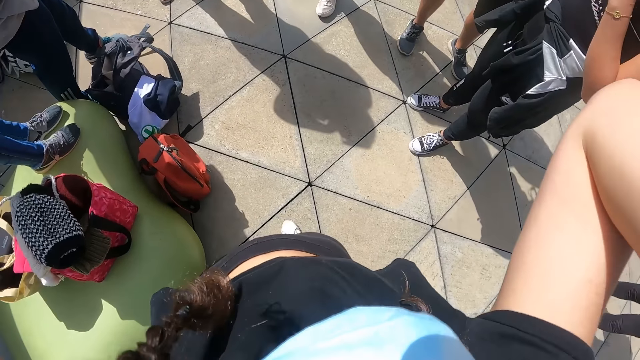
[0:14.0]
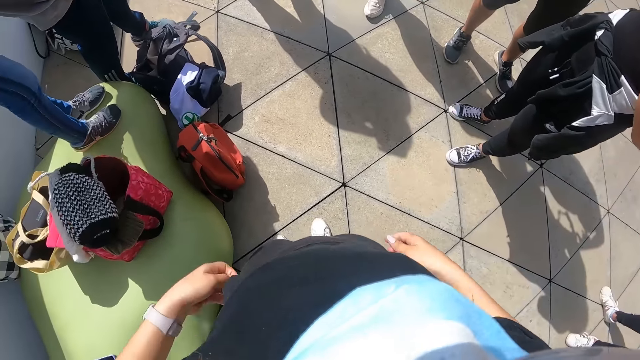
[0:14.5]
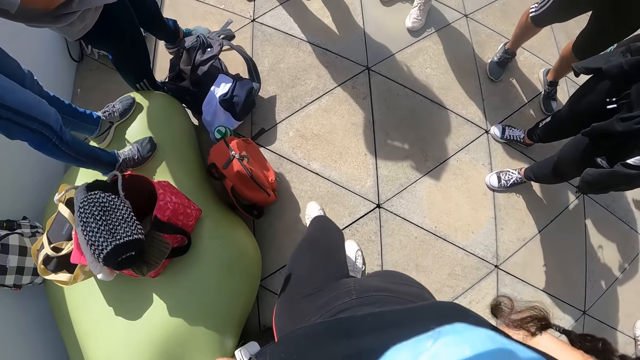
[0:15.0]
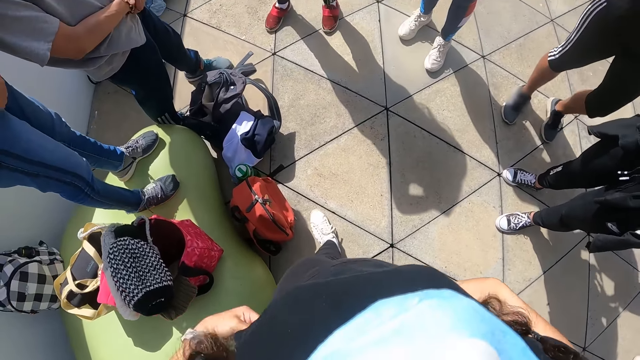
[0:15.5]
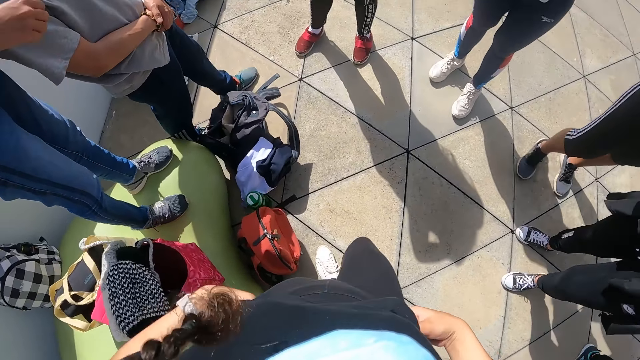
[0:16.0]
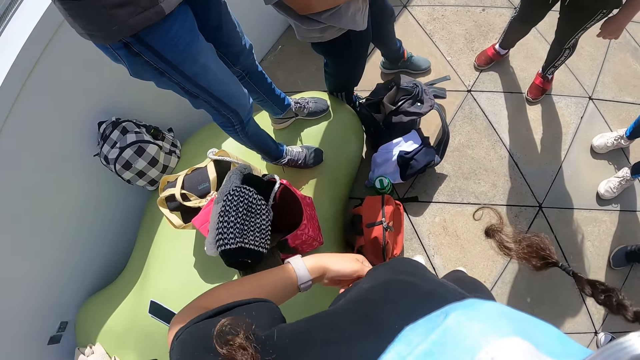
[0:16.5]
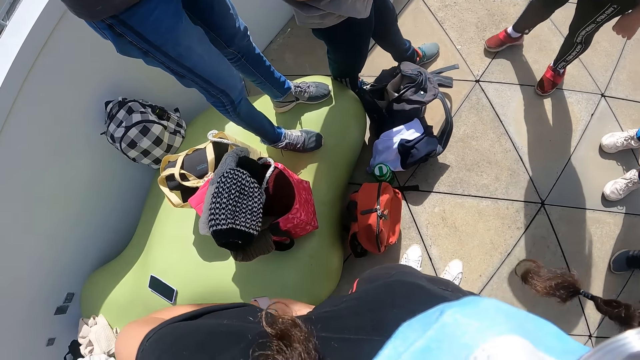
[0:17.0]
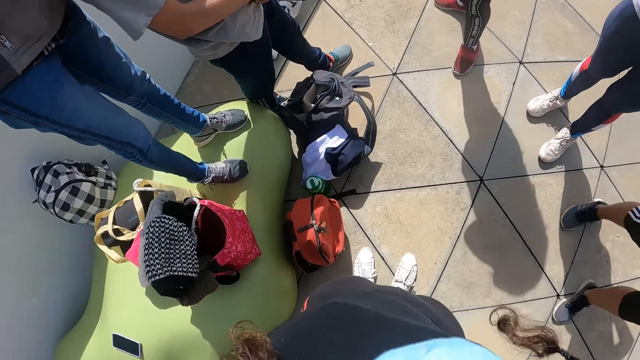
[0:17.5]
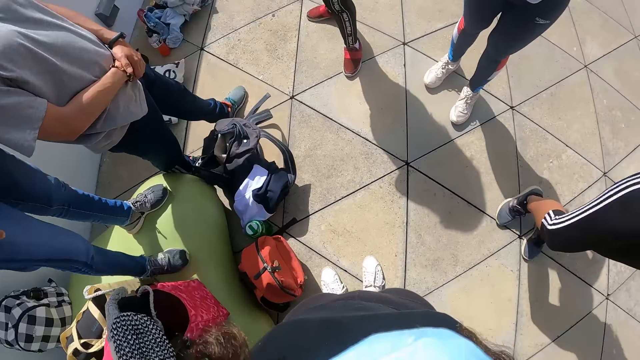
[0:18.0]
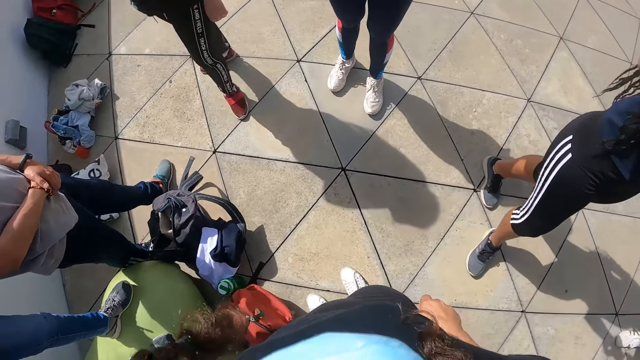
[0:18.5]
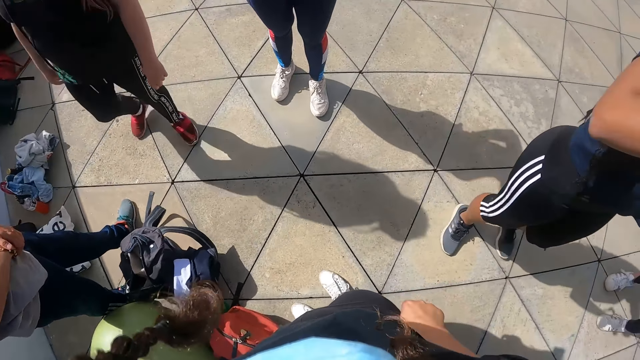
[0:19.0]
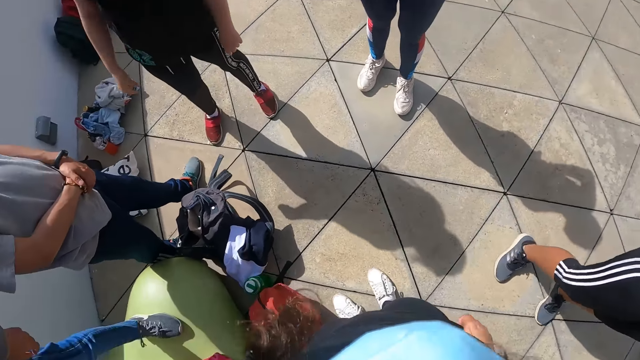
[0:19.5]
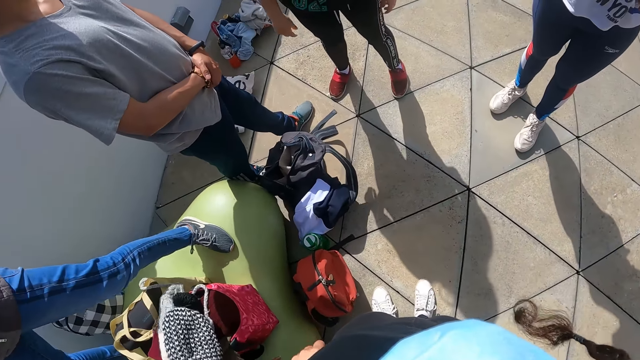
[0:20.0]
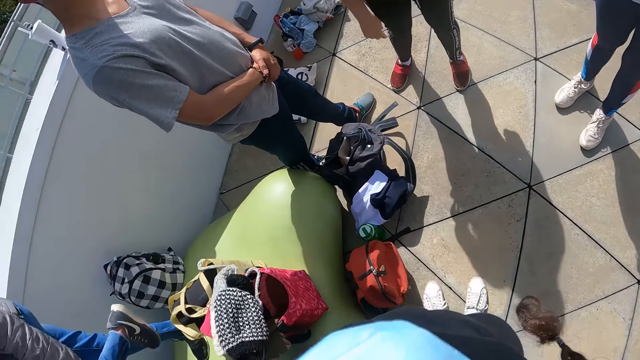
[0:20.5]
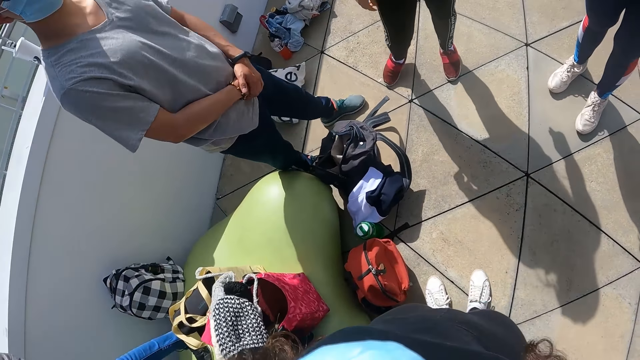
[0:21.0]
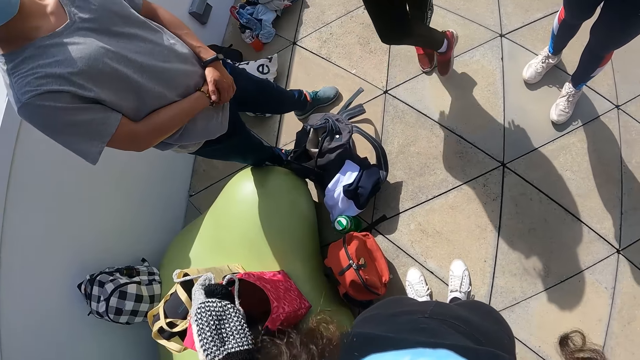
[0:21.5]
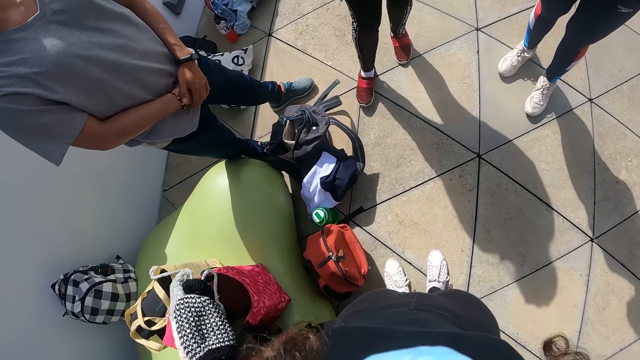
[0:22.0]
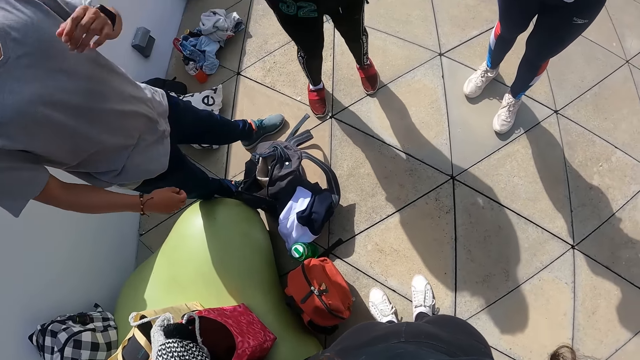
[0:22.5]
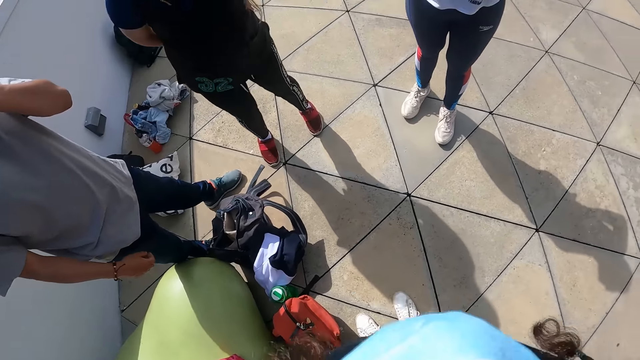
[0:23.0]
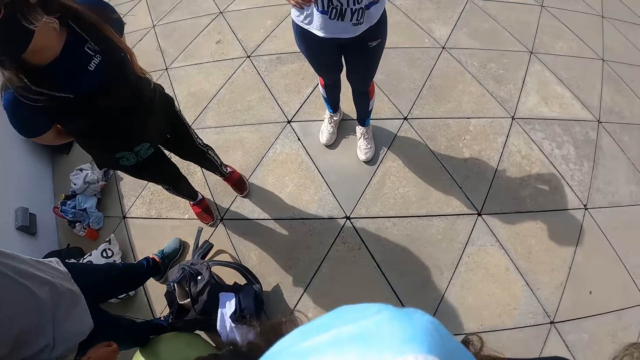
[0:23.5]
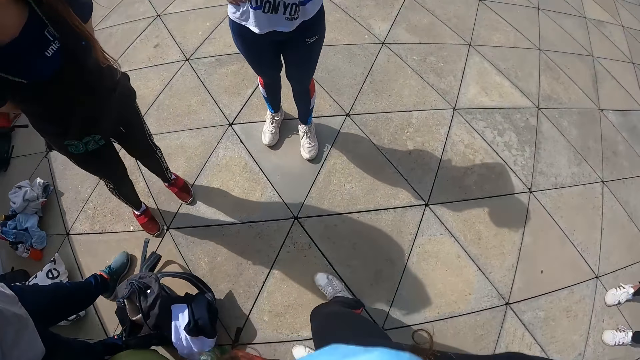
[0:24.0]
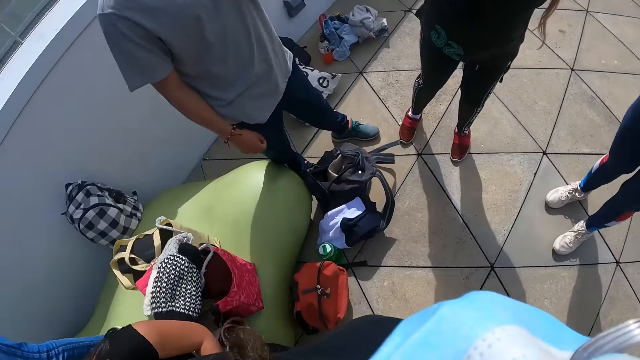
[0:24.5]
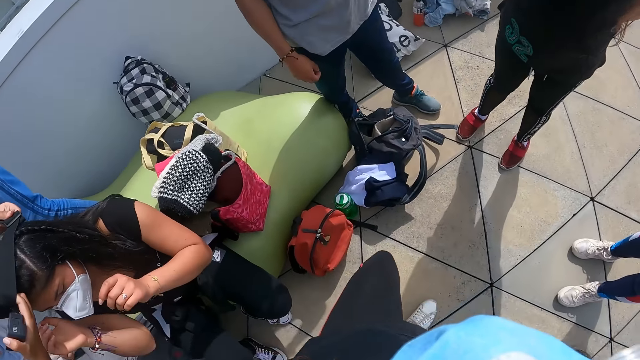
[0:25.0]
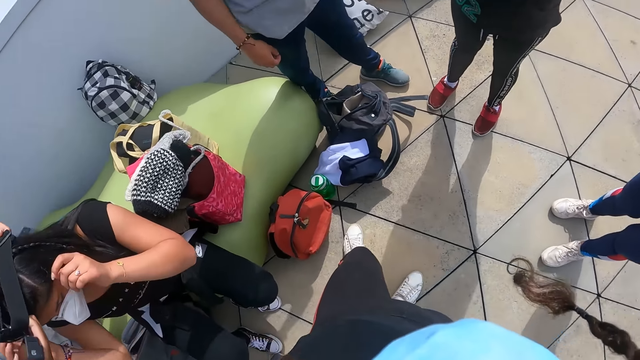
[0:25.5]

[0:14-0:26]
The camera wearer walks forward. They look sideways.

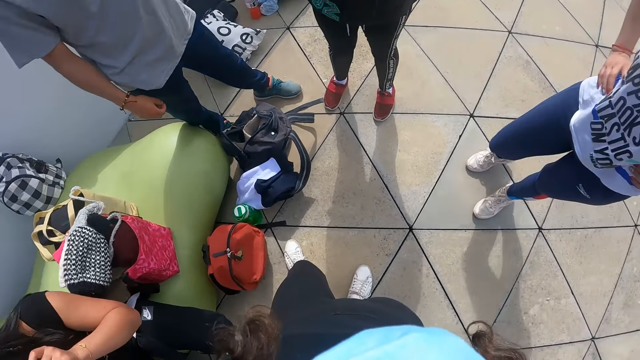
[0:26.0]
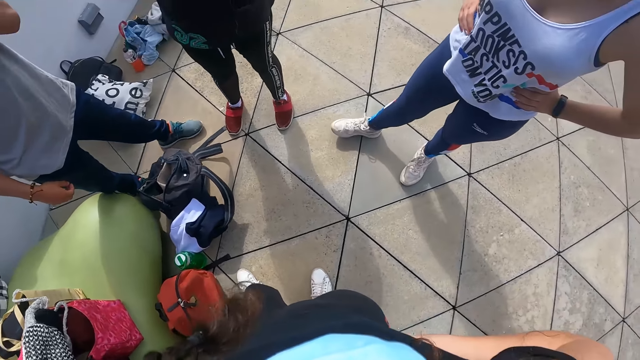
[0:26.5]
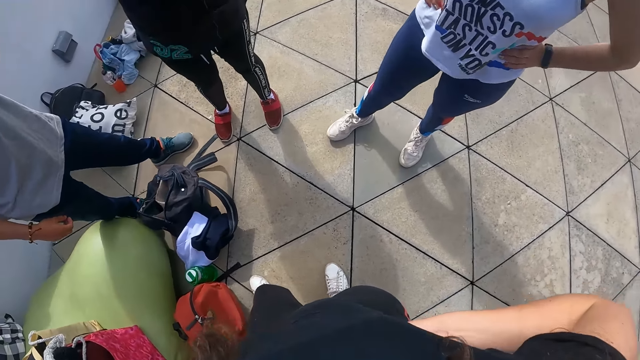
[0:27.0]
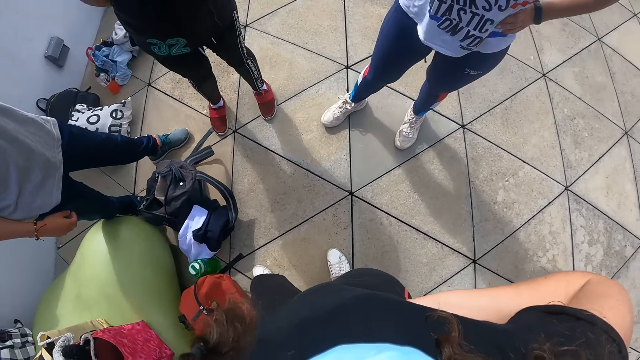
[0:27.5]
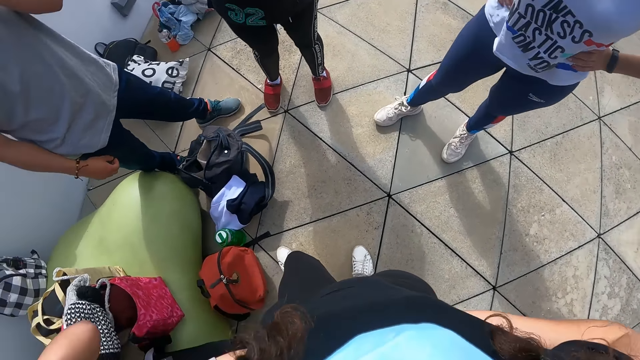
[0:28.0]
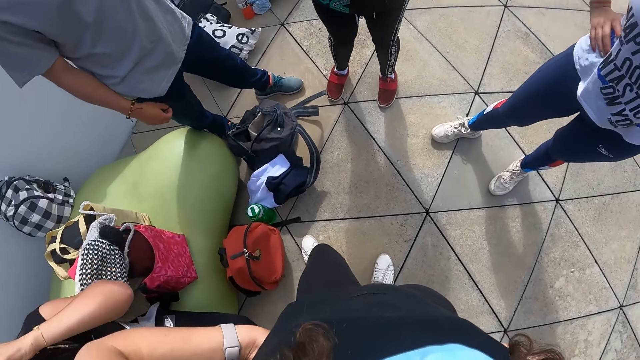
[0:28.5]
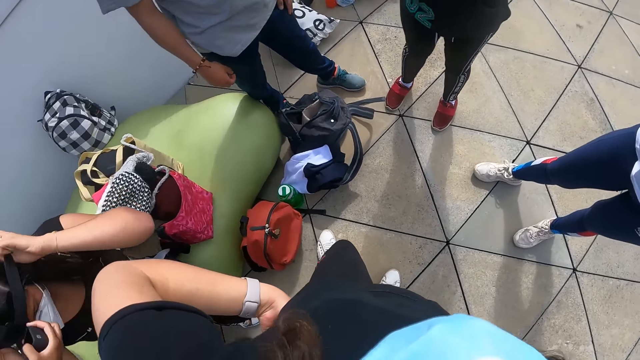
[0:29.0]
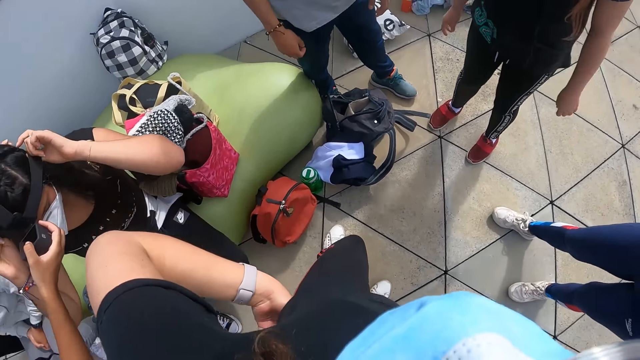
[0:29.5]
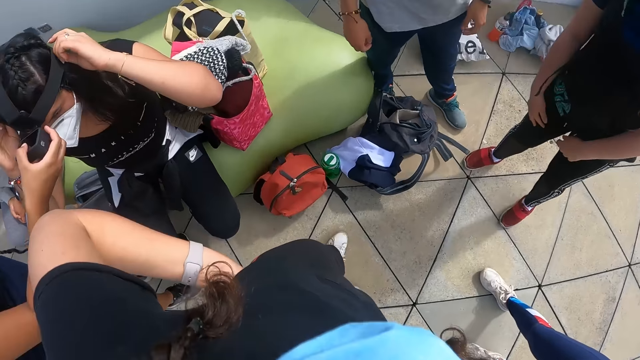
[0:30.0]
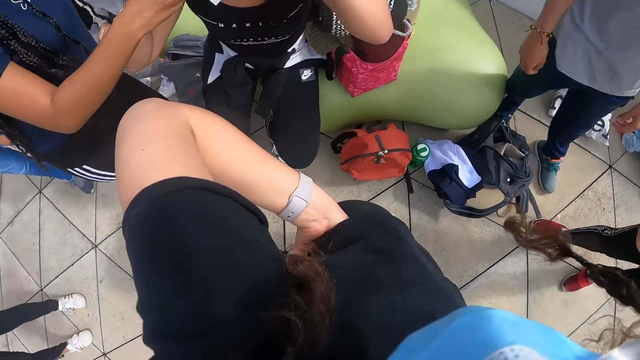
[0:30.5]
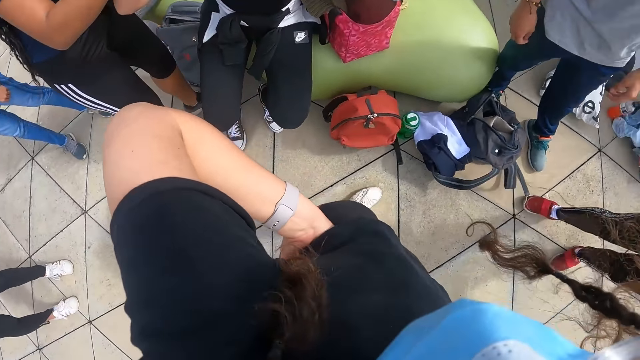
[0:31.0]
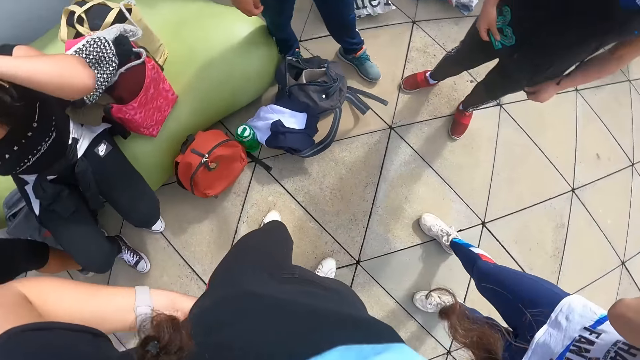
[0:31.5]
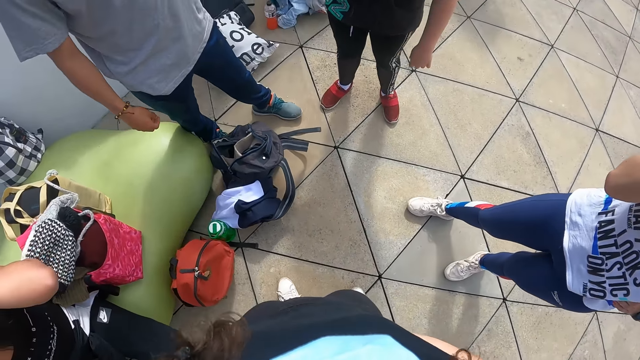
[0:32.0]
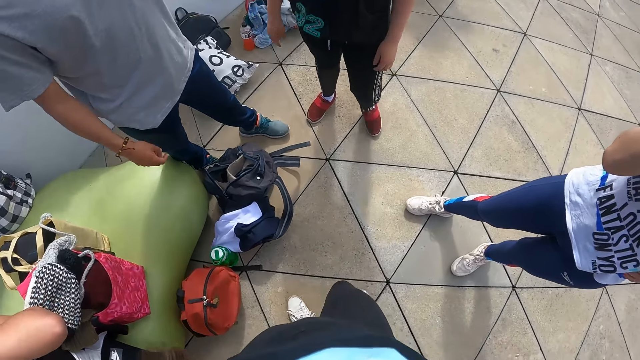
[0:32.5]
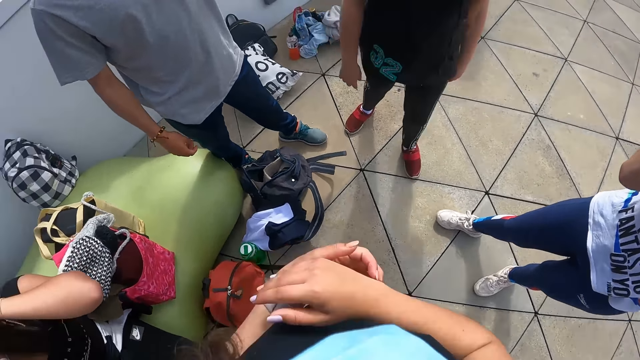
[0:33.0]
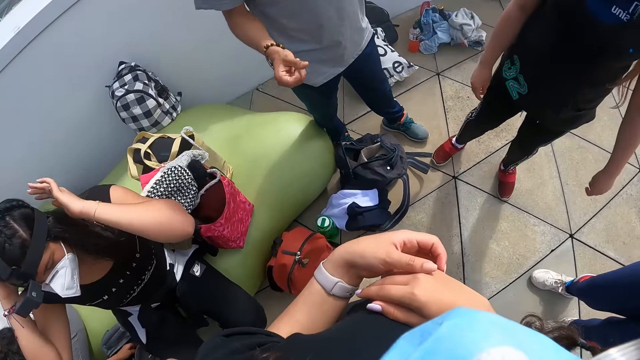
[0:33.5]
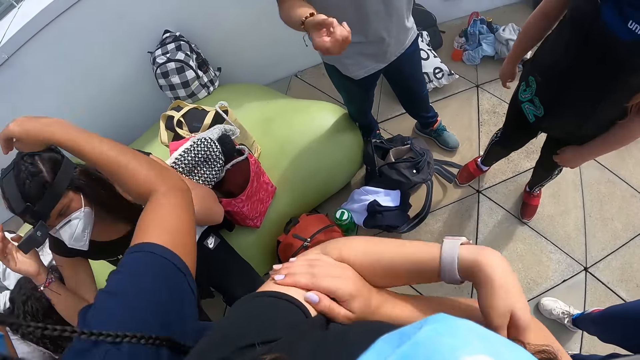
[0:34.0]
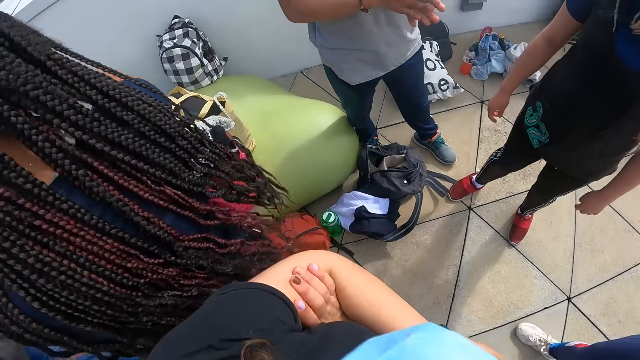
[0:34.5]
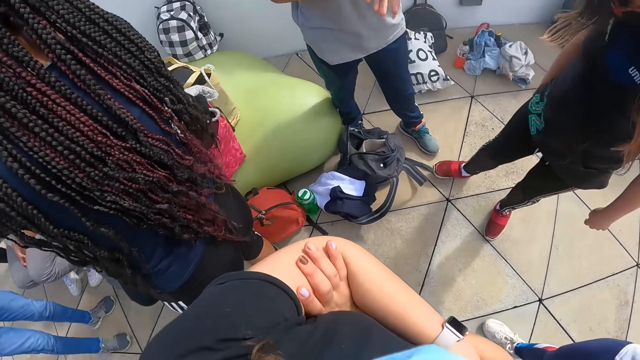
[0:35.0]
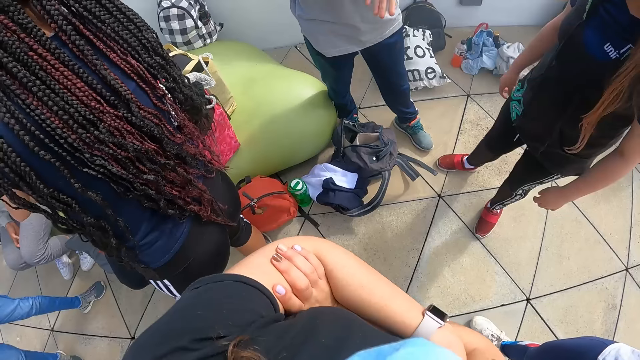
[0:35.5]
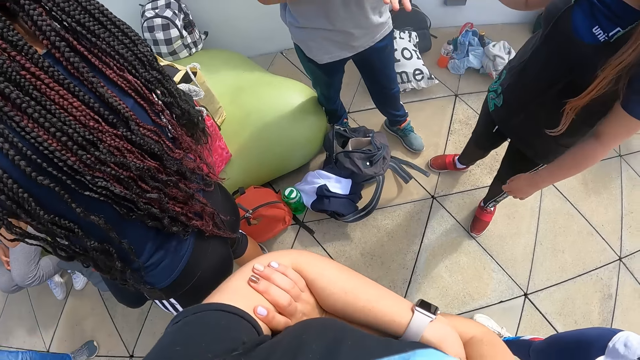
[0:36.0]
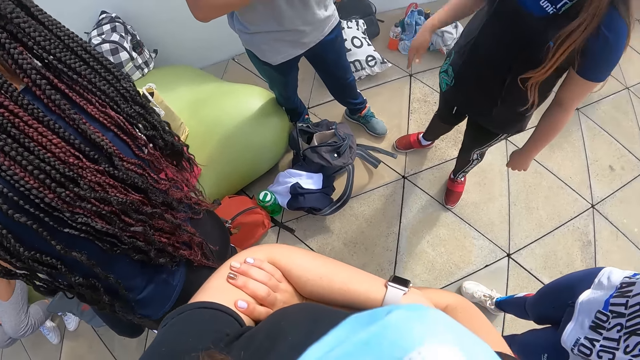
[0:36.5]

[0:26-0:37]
A girl touches a camera on her head with her left hand. The camera wearer looks left. Another girl holds the camera on the first girl's head with both hands. The camera wearer looks forward. They criss-cross hands.
